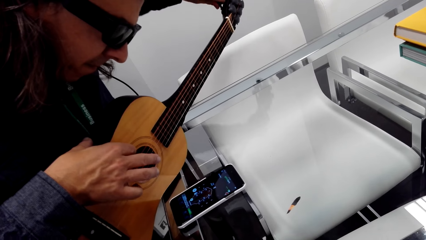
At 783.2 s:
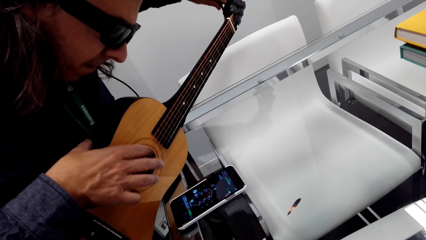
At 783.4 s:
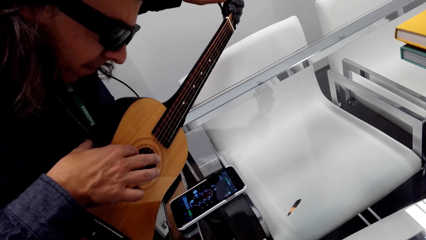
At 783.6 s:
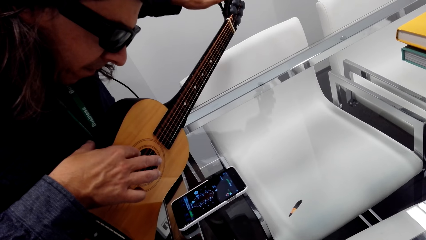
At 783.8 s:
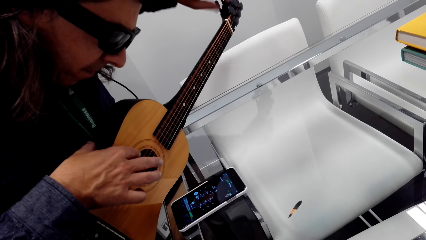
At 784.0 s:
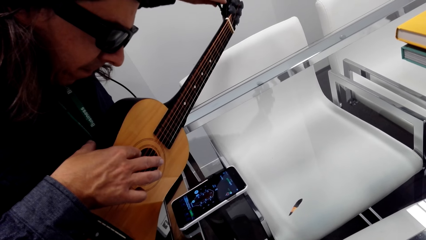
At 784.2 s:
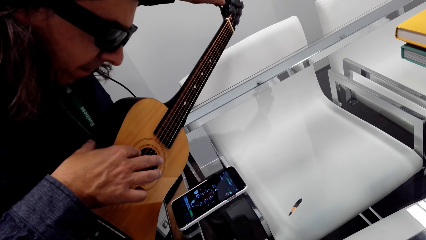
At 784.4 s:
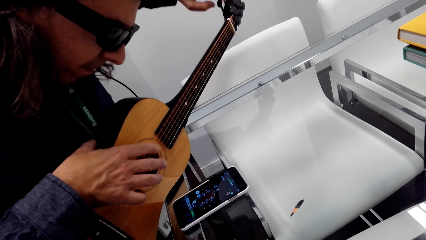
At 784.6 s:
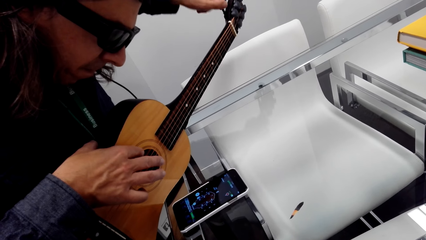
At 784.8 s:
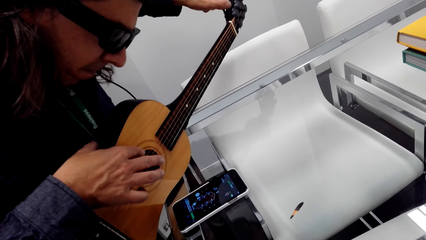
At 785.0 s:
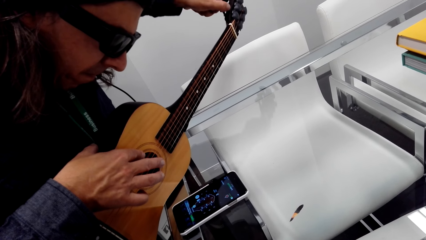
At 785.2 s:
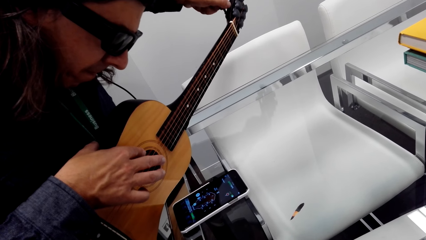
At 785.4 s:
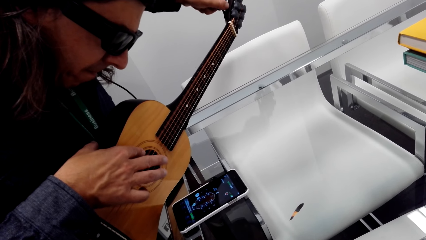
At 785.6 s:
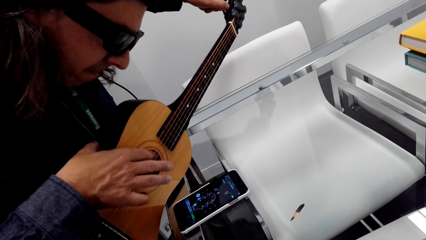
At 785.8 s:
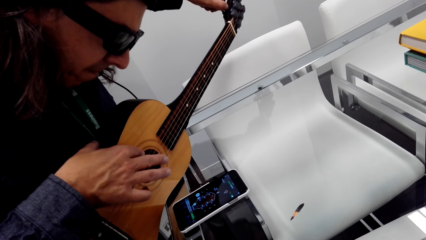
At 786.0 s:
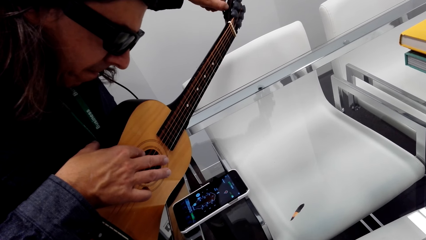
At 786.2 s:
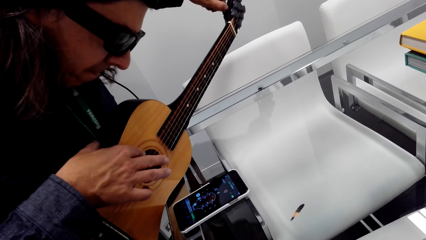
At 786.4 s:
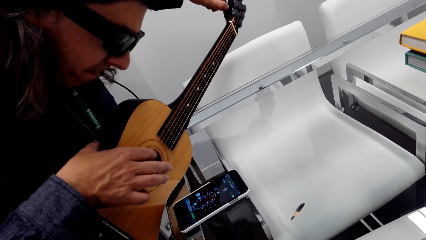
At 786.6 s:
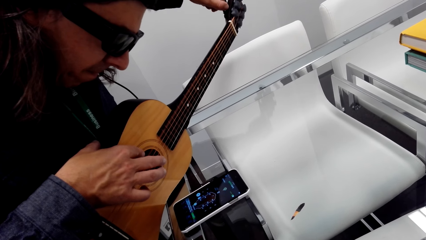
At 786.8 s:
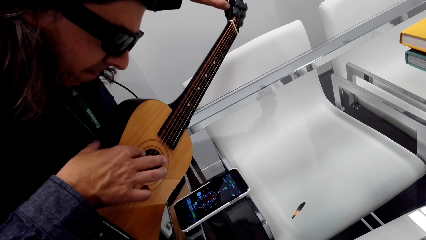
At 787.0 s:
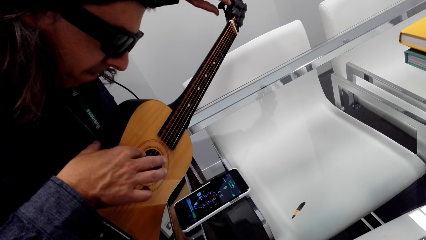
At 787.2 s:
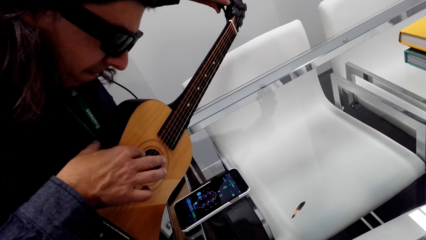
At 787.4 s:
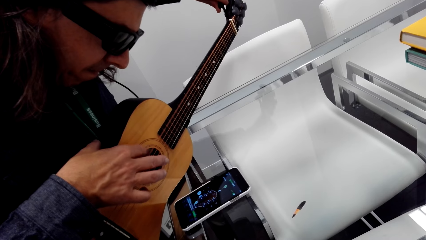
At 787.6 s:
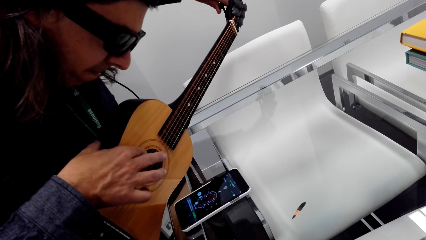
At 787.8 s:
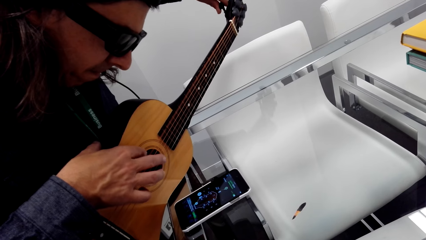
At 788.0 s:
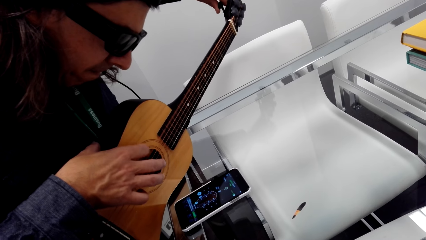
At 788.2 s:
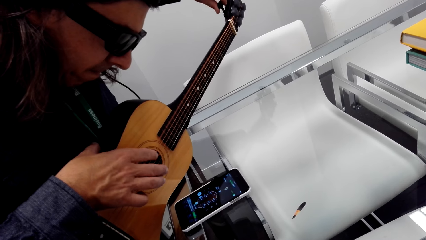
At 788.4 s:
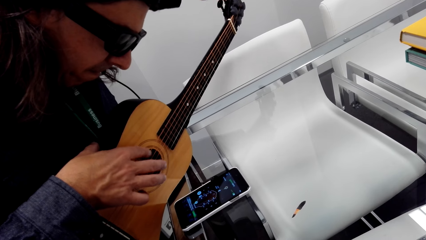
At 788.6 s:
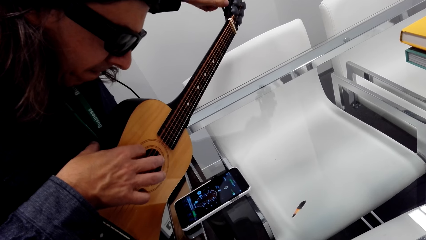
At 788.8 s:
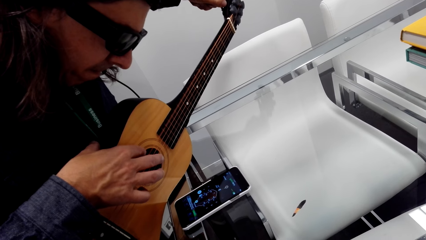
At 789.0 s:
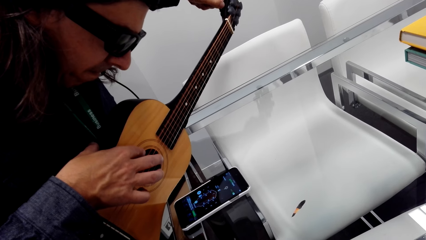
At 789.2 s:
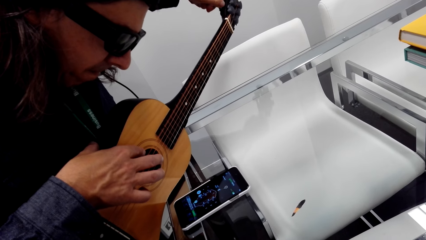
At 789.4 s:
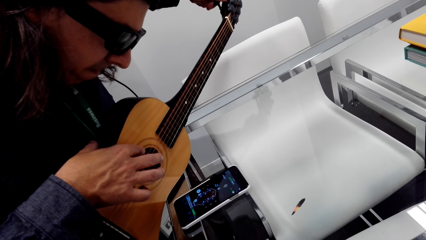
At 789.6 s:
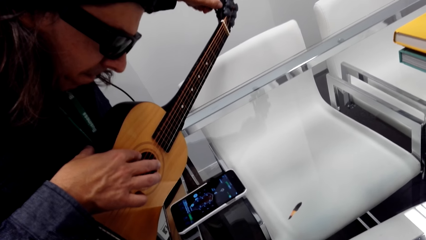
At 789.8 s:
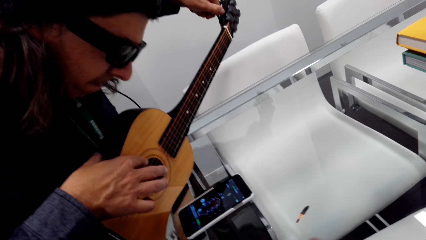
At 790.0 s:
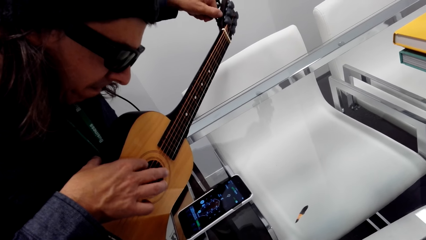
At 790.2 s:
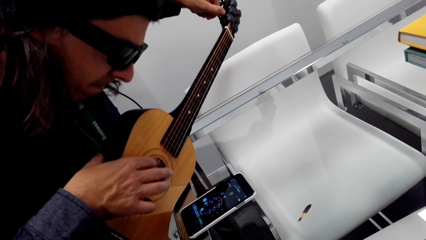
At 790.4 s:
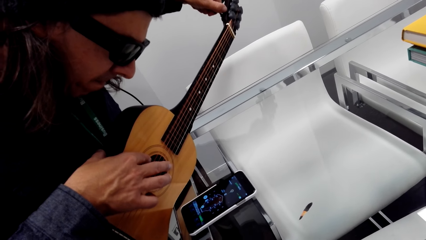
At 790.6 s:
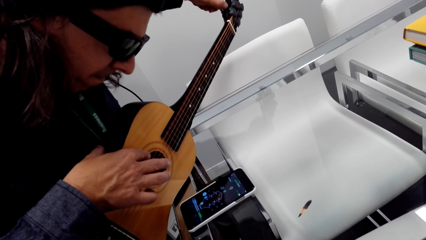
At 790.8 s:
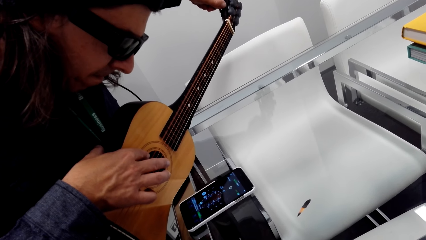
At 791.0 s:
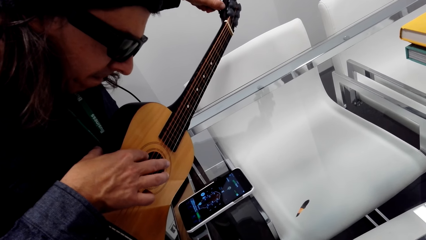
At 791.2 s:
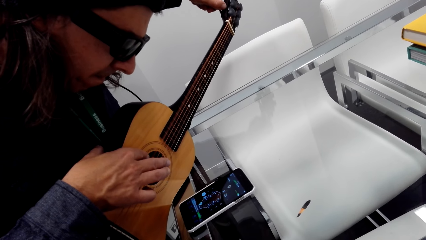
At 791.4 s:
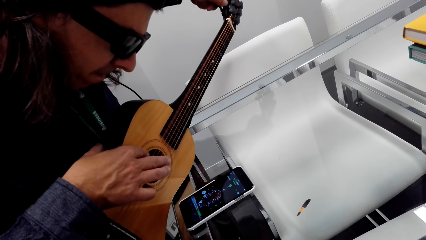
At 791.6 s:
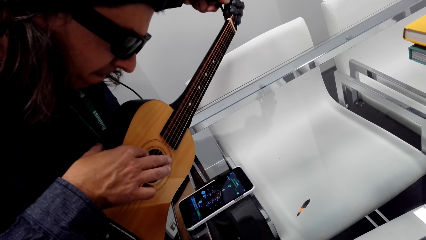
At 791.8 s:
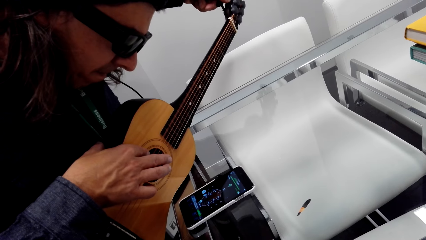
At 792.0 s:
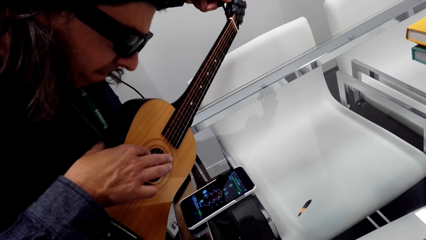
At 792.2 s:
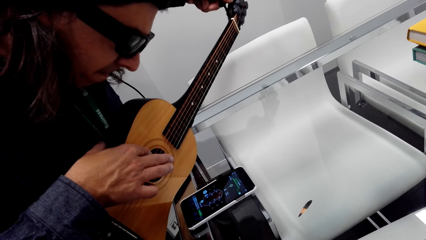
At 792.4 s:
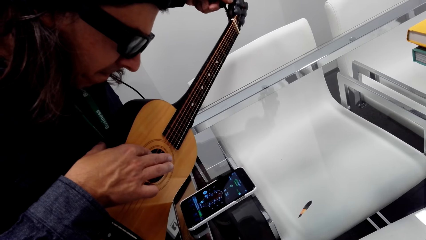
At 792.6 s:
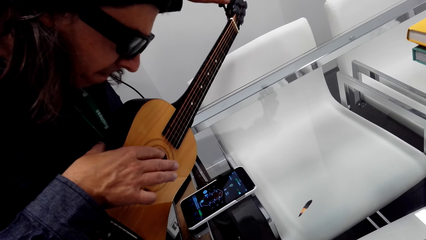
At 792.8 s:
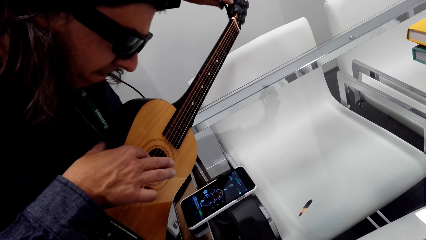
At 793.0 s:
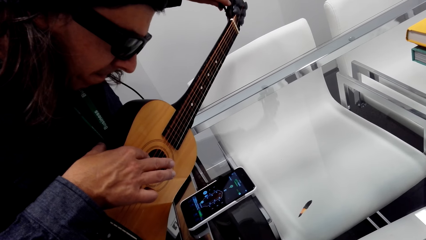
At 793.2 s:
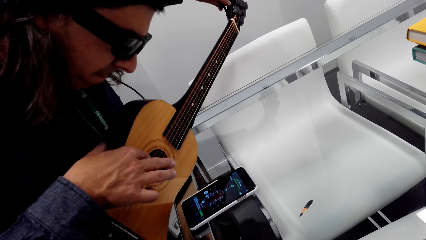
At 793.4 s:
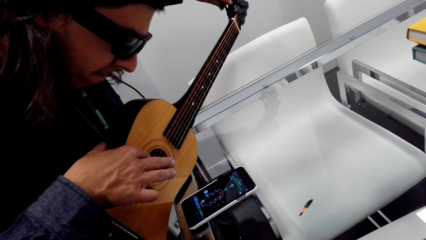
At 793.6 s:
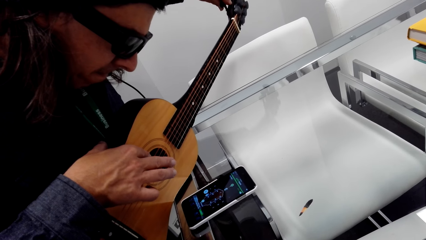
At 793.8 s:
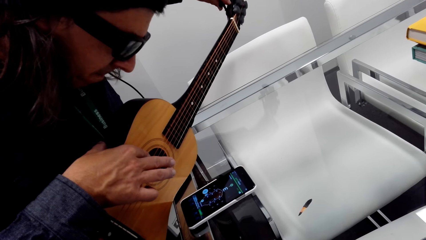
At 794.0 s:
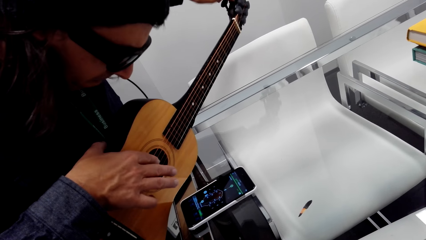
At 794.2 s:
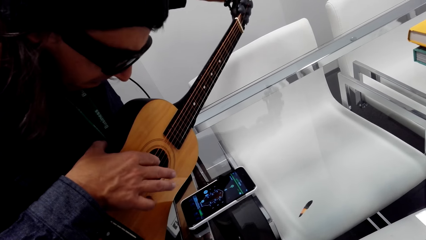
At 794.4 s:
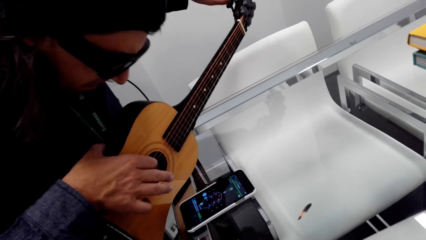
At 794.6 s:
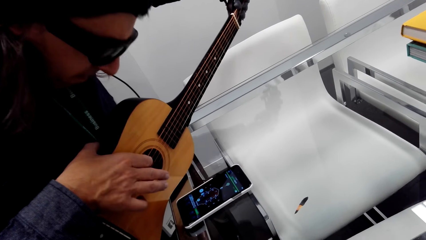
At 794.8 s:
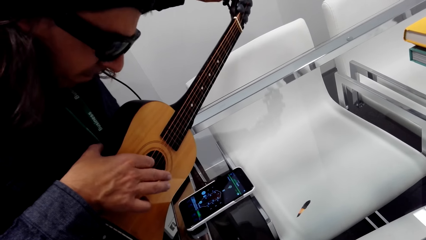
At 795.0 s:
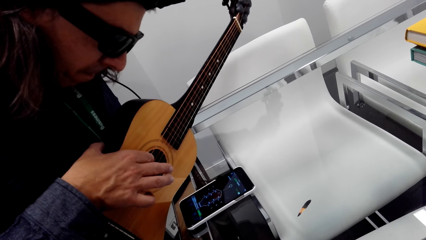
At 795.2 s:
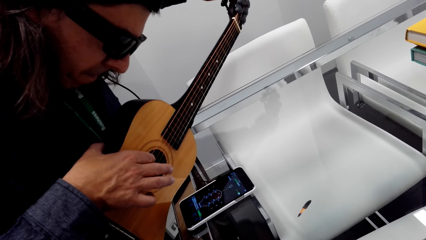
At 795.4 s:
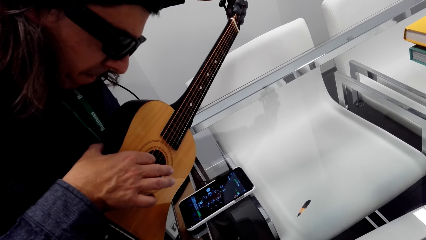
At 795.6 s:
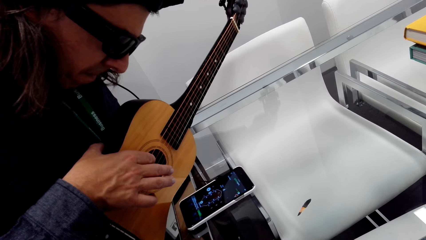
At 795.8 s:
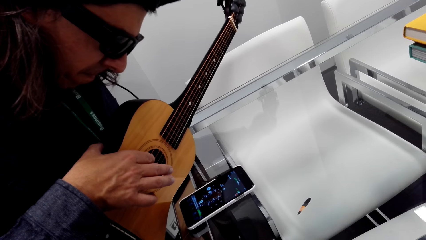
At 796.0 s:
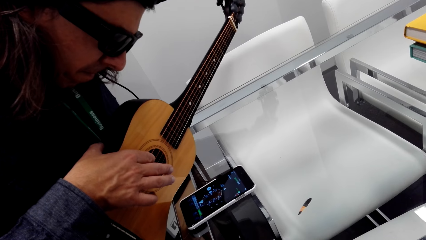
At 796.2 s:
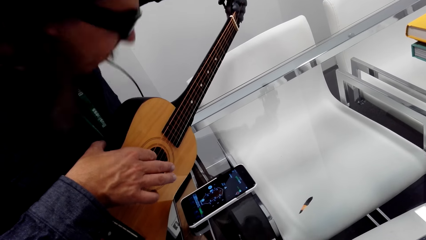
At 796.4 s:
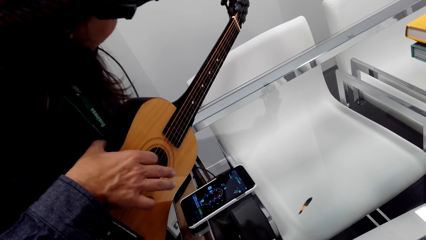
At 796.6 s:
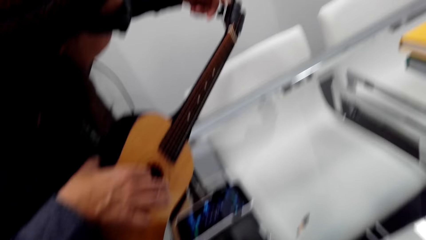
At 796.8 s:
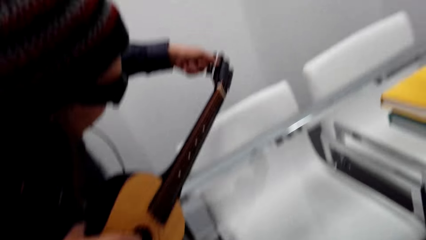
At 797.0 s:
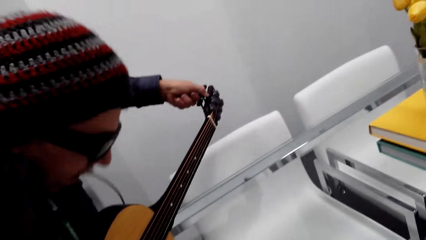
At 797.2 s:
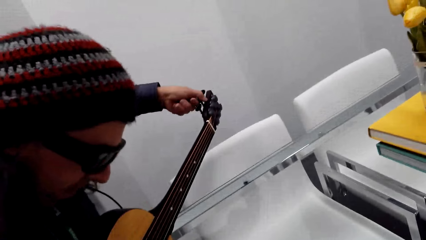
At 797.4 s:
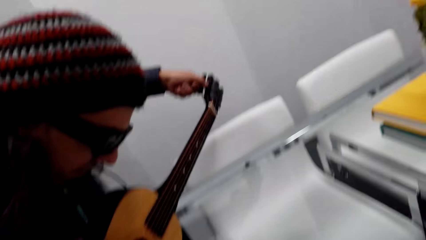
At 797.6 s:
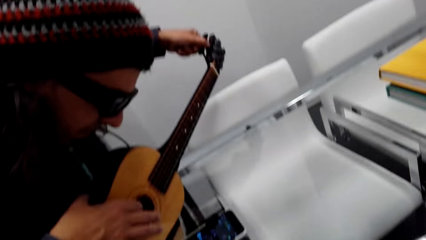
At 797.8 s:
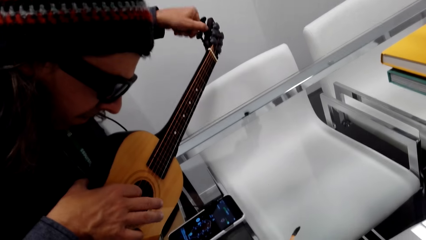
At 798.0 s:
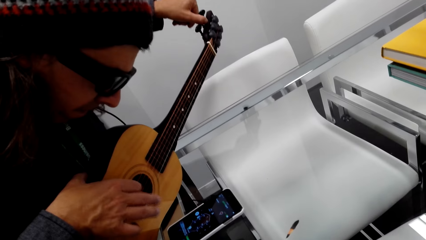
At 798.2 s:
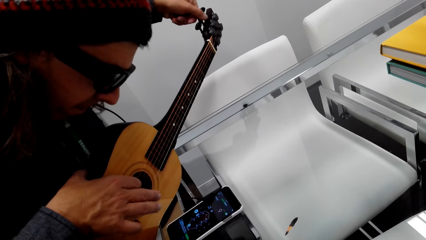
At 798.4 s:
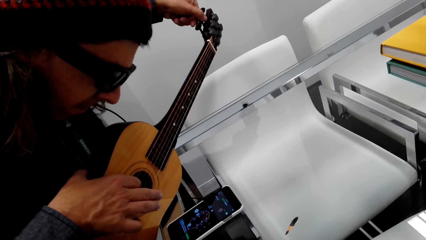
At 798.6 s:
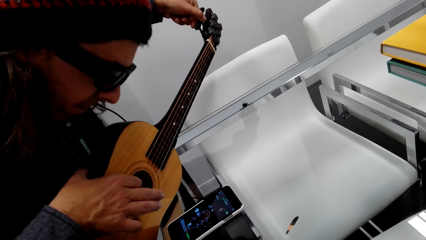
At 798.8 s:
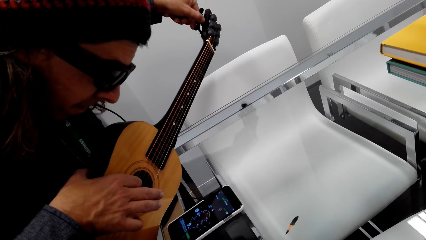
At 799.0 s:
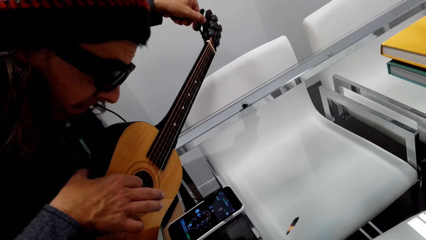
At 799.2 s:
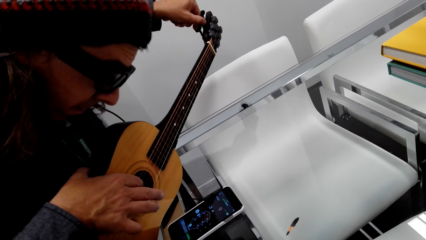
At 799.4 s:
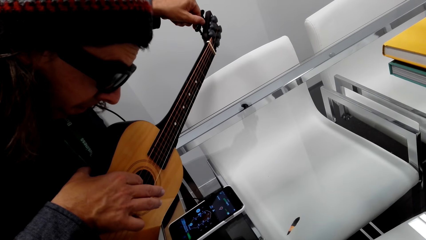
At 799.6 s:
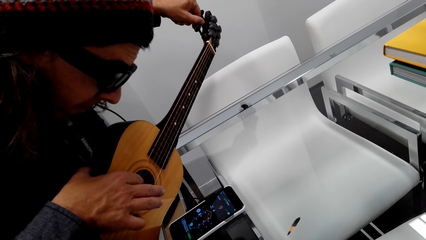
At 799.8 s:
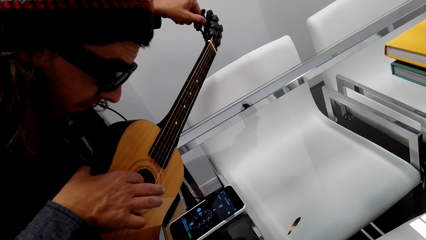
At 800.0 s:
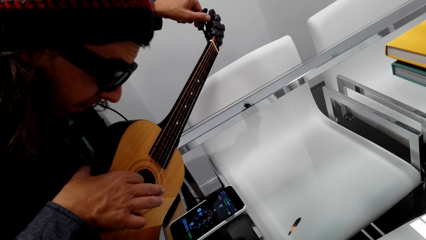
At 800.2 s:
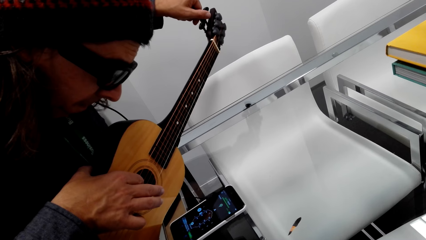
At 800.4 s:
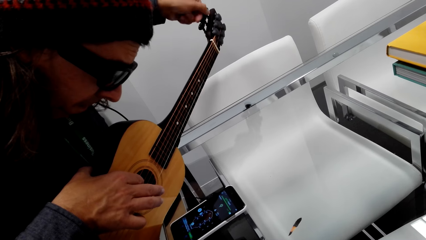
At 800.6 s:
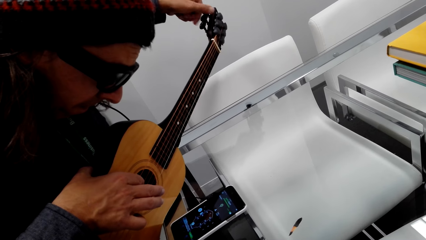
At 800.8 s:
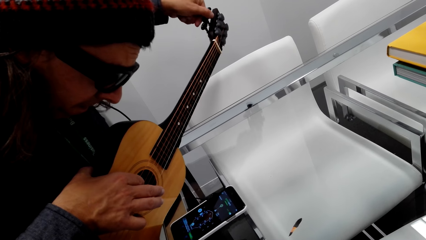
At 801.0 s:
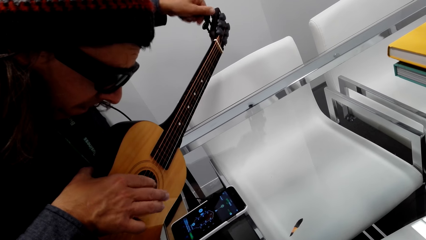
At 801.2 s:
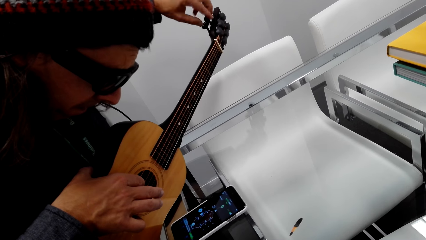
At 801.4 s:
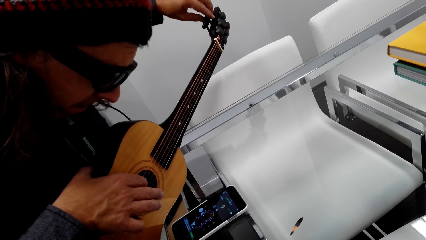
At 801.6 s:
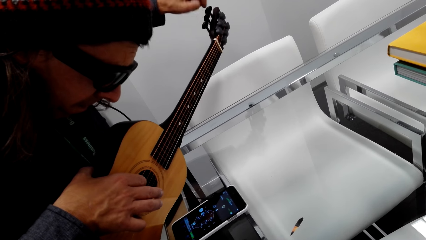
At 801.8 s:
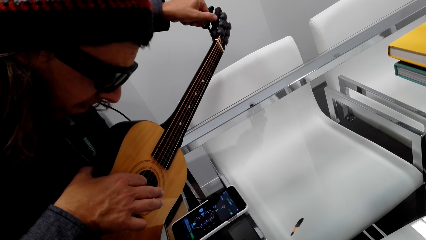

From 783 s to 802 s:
The camera wearer dialogues with a man.
